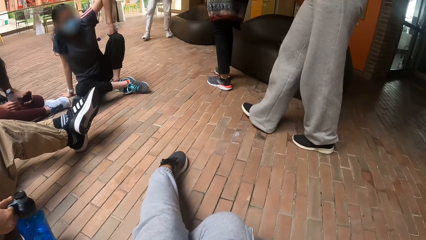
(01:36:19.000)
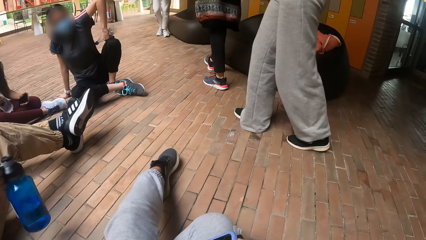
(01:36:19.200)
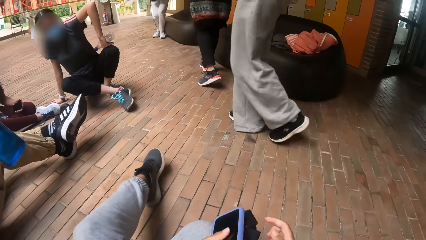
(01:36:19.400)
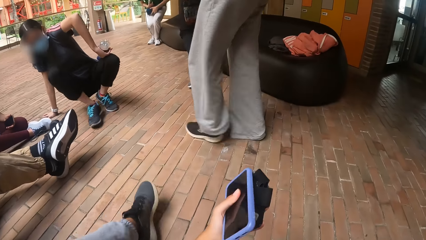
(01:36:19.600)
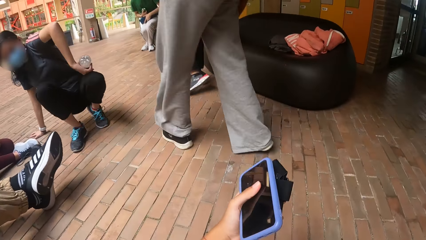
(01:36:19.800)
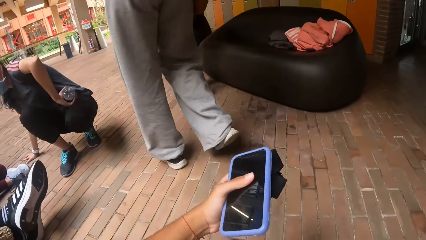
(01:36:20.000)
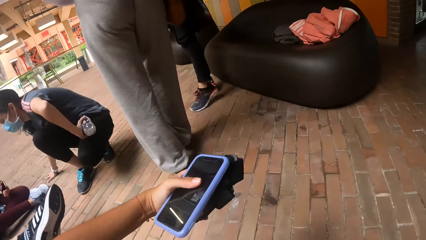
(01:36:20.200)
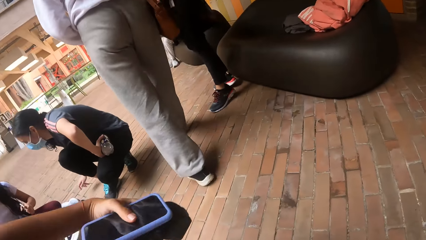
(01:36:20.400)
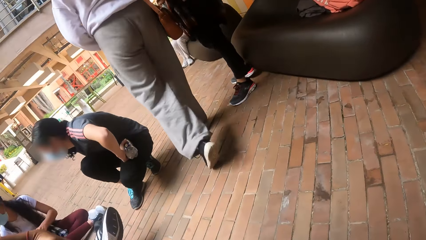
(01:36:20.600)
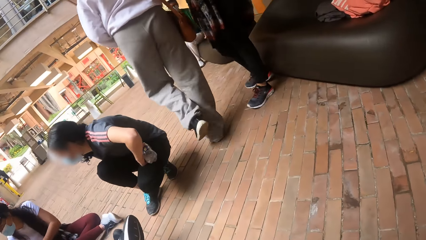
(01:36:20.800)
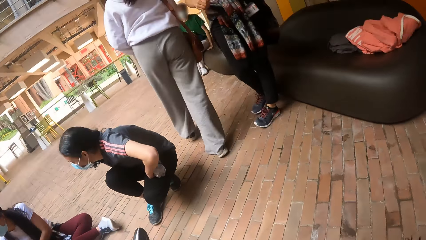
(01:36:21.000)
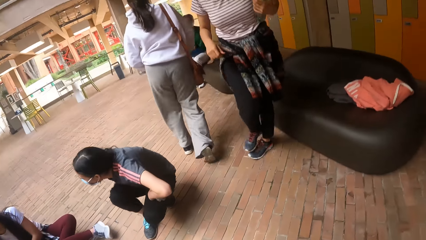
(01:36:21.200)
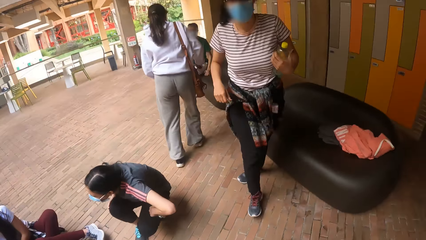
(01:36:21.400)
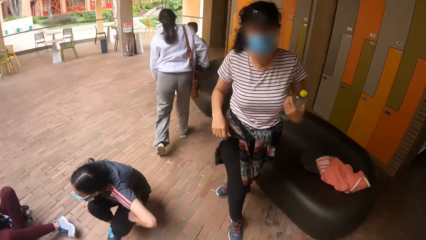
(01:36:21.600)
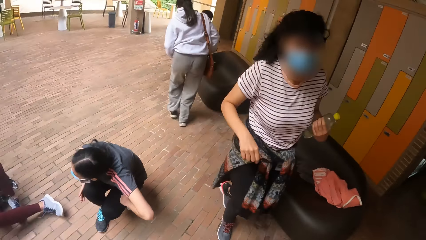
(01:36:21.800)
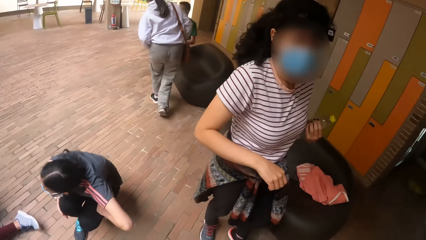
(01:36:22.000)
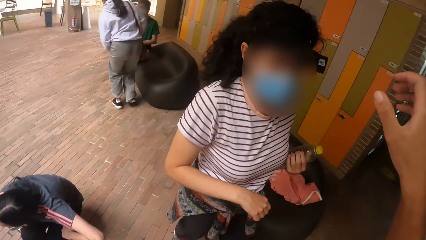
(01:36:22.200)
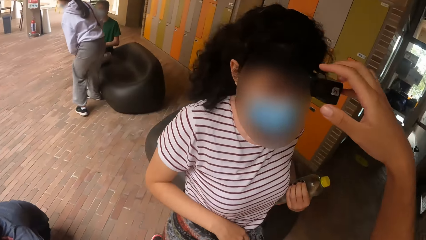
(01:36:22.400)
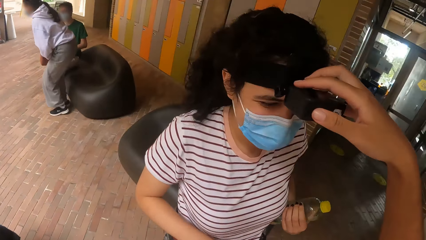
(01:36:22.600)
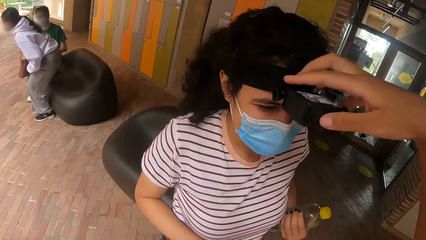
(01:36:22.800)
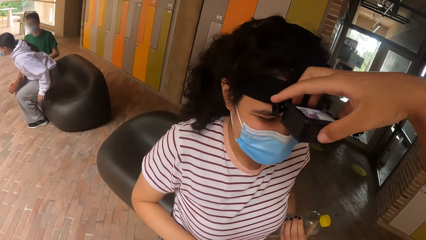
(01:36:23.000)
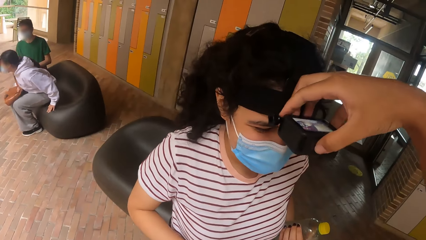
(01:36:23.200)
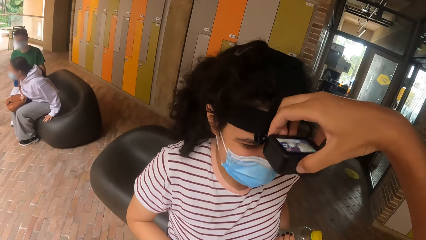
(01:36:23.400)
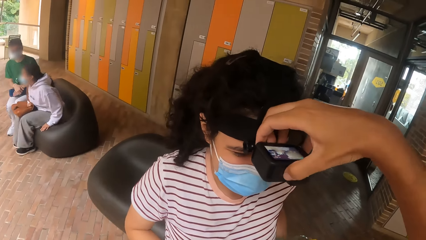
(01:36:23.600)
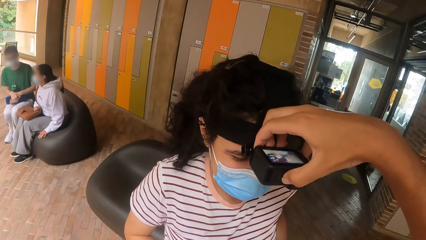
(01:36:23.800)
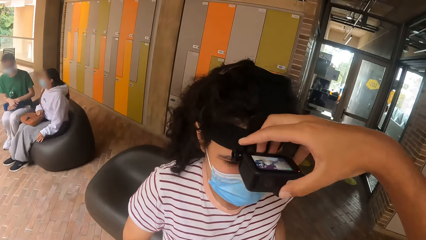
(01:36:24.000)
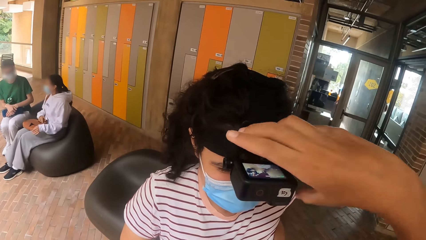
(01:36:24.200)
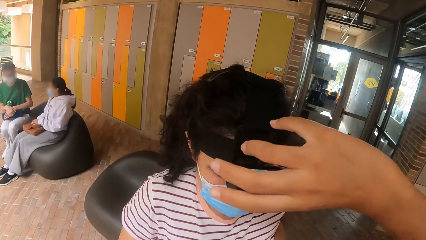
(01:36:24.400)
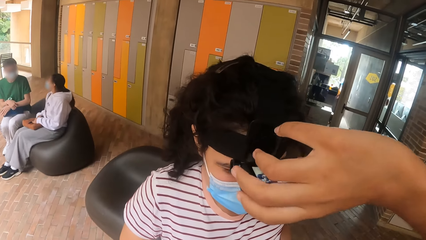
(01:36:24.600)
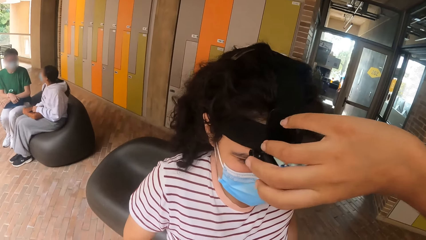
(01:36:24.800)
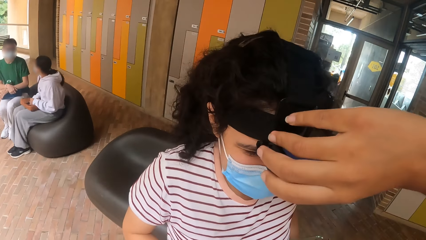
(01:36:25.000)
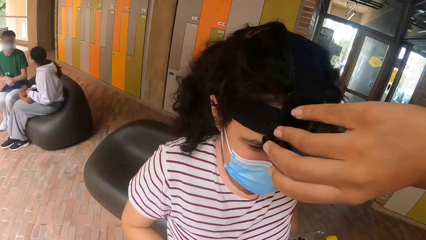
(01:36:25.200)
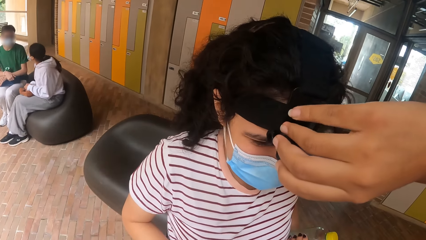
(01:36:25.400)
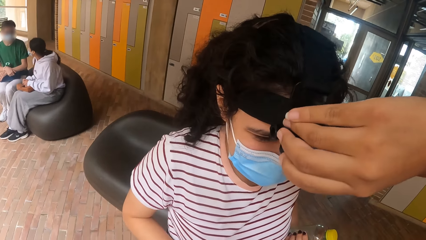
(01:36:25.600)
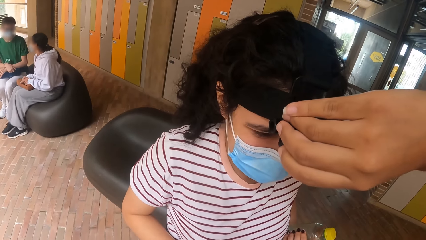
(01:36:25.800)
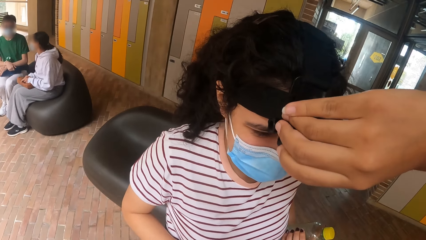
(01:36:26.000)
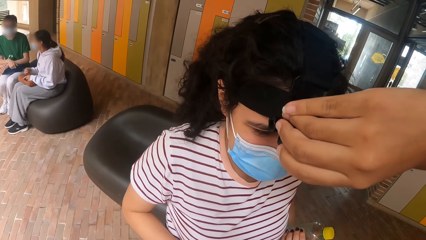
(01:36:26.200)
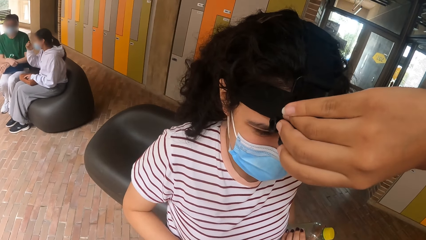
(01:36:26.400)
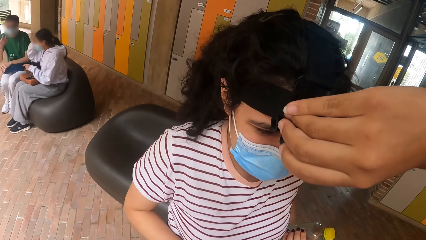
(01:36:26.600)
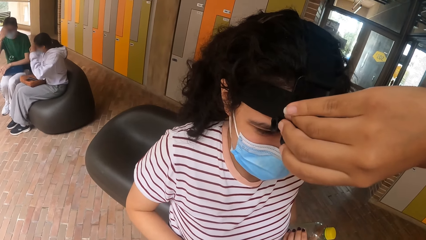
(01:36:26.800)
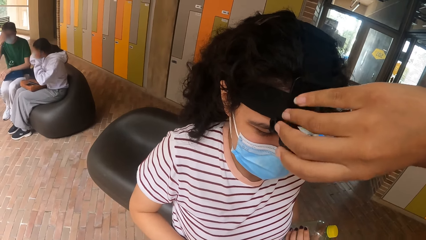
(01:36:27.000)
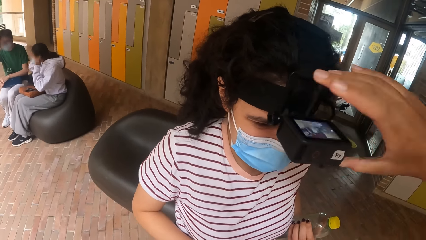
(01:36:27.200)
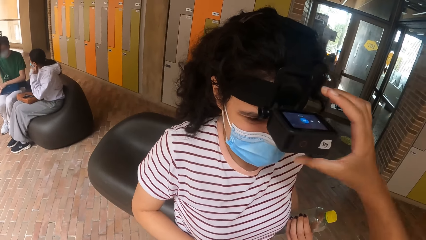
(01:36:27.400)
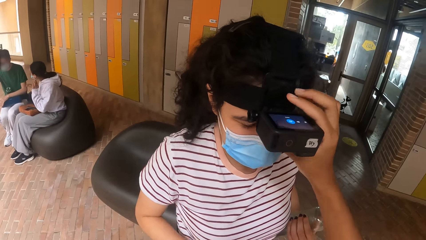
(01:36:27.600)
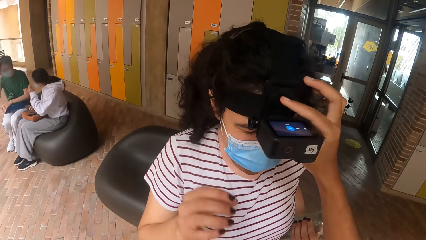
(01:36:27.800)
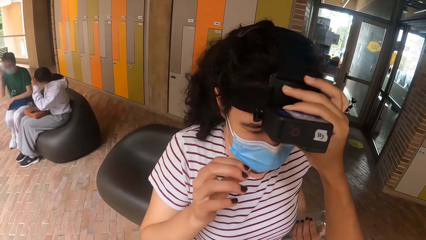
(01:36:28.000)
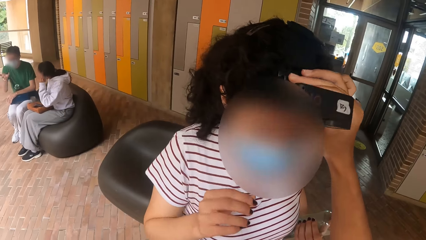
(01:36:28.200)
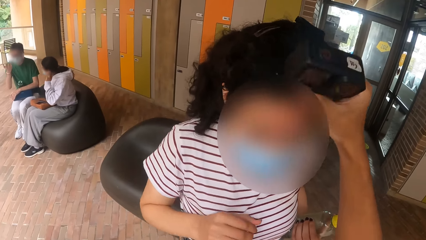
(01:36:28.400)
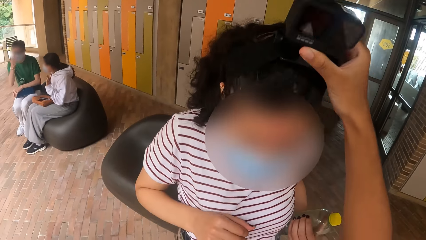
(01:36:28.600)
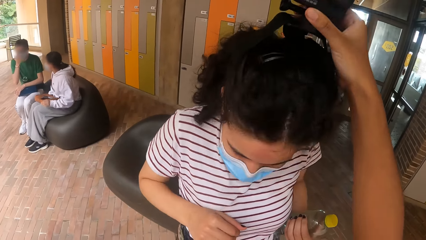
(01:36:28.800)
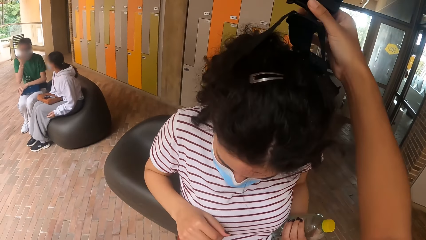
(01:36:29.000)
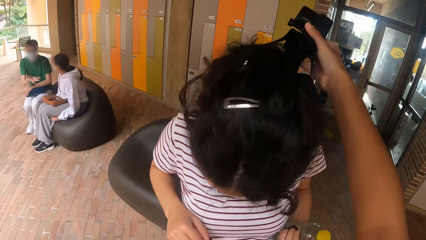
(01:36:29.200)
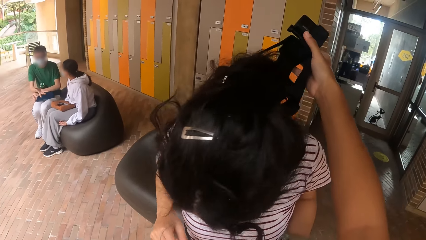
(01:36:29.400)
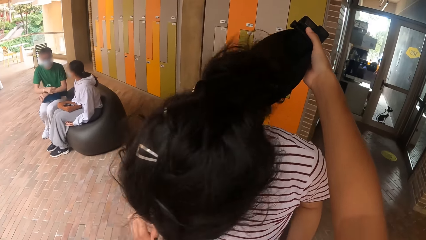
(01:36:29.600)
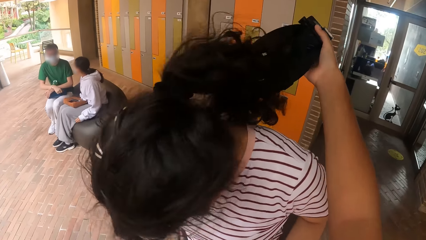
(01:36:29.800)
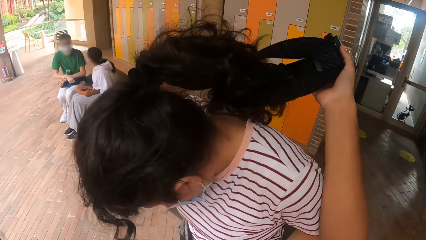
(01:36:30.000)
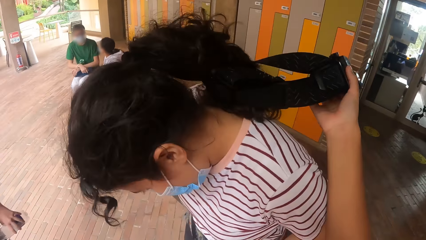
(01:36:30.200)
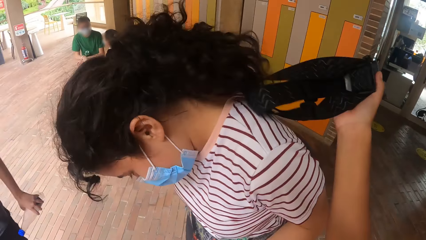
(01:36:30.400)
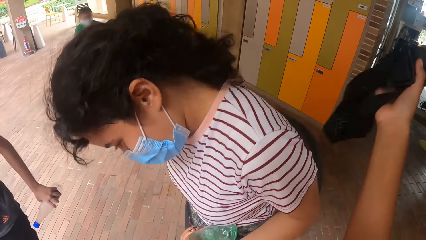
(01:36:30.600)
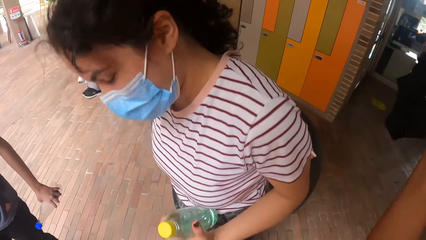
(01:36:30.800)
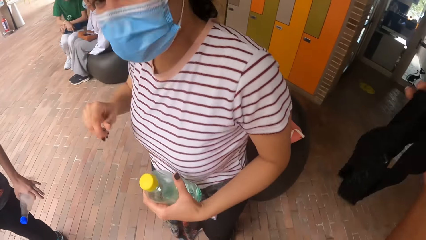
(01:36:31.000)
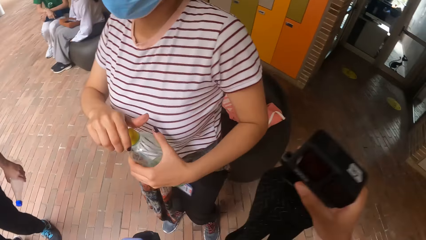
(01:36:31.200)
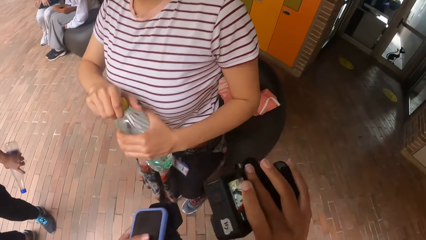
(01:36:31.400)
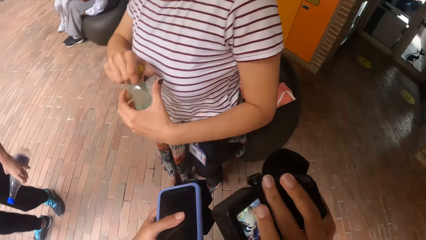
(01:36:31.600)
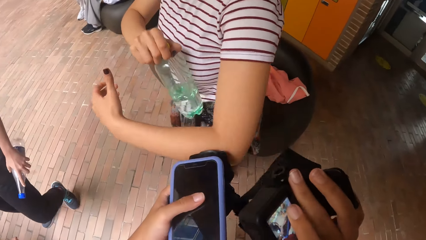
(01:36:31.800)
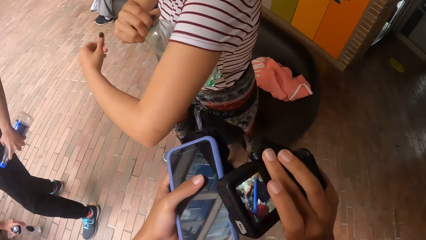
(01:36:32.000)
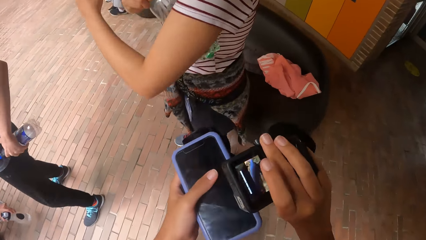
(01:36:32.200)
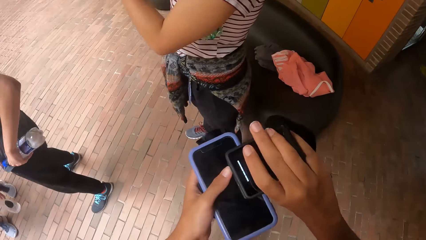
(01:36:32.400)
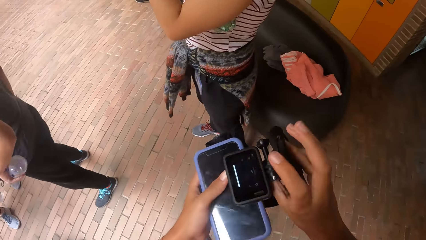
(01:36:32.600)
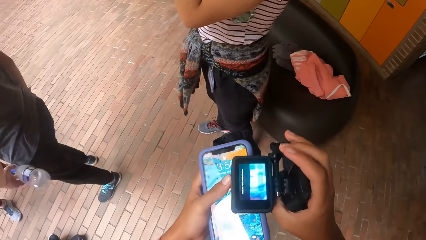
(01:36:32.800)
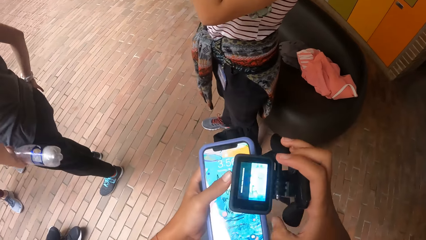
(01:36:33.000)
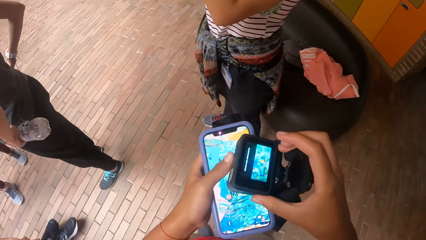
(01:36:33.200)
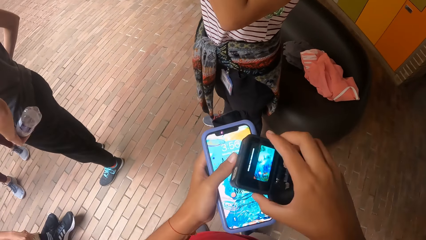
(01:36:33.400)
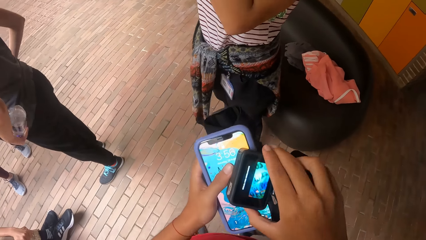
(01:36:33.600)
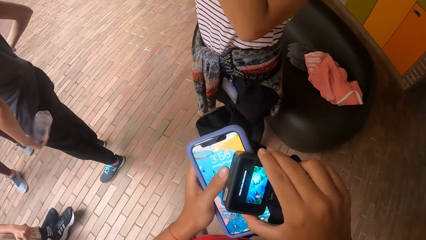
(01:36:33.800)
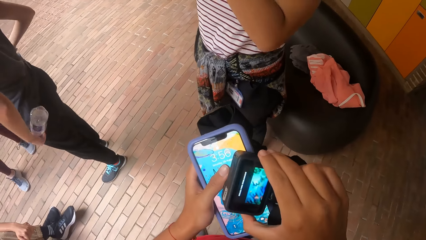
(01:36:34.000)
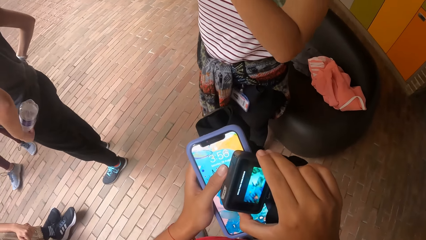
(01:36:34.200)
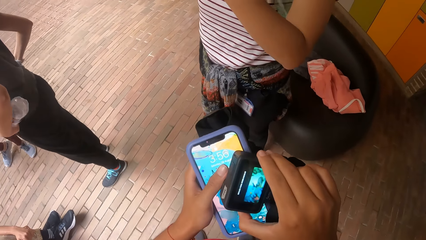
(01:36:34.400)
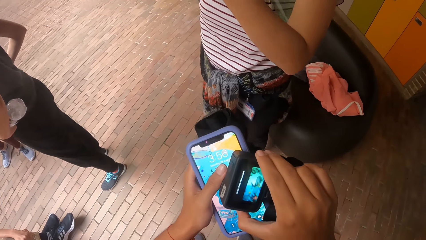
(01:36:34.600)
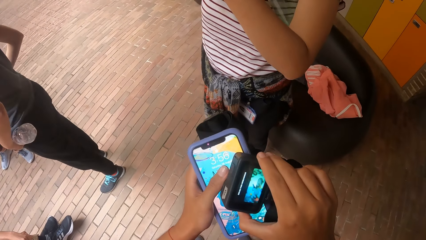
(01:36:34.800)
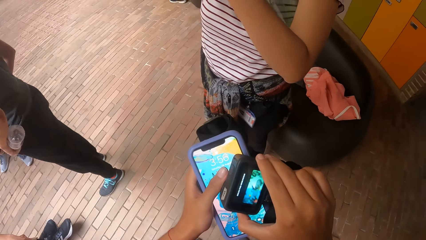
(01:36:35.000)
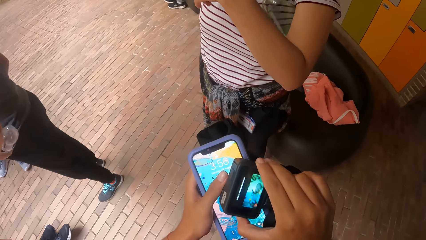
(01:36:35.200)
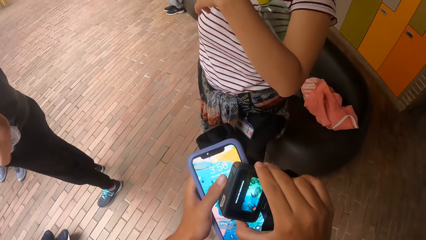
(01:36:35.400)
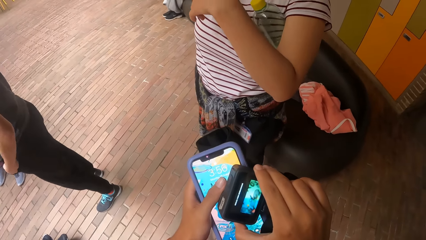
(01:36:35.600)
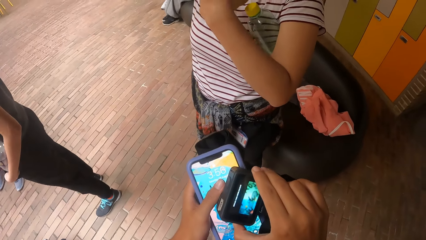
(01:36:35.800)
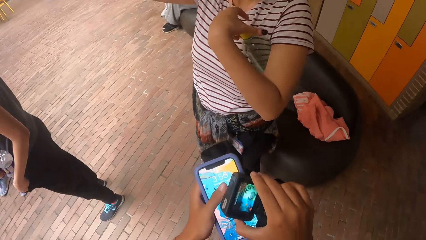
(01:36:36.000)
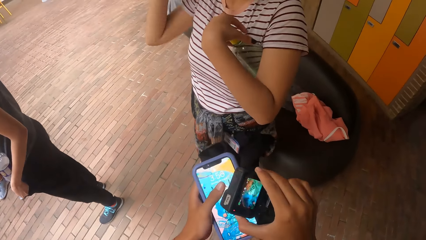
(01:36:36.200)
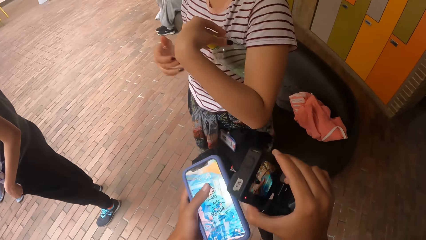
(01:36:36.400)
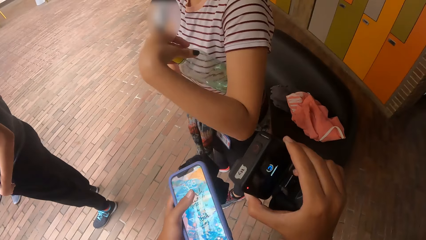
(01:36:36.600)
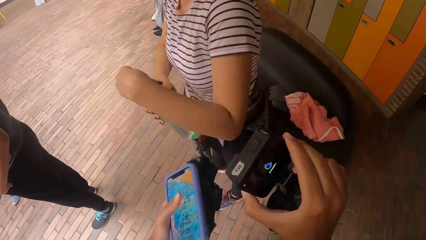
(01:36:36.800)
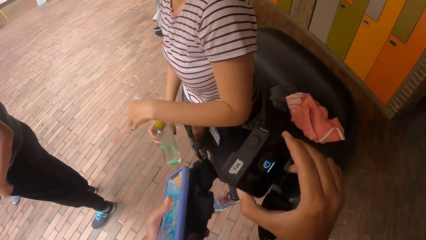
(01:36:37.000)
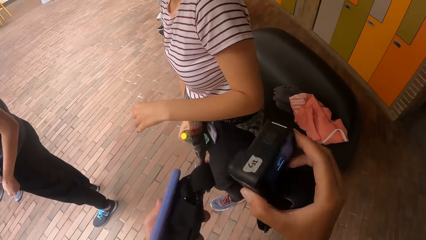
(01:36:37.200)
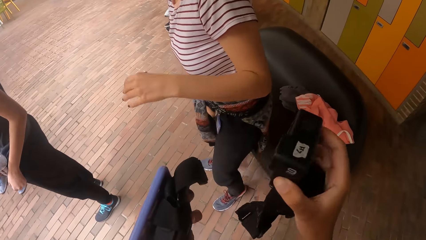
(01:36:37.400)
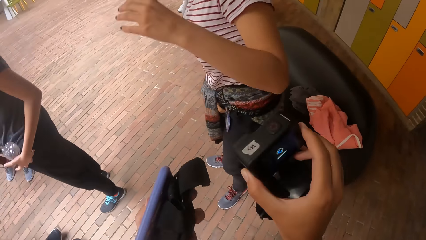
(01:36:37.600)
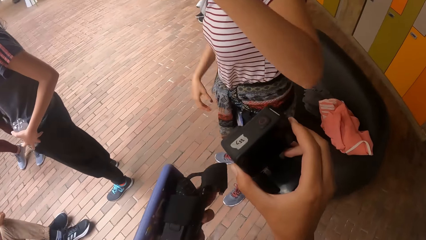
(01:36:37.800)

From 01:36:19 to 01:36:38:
The camera wearer stands from the floor. He removes a camera from the head of a lady with his right hand. Another lady sits on a couch. The camera wearer touches the first lady's camera. He takes the camera from the first lady. He holds the camera with his right hand.
